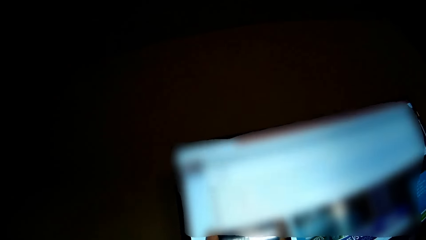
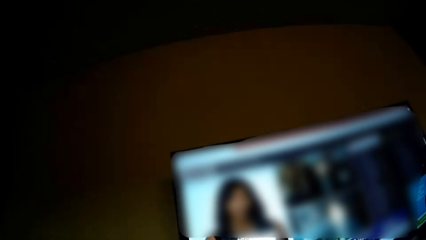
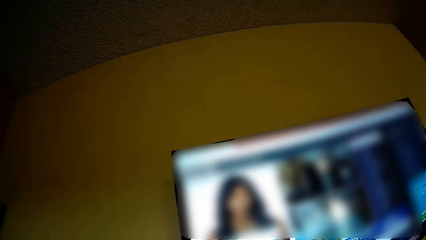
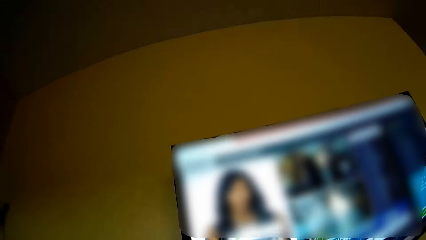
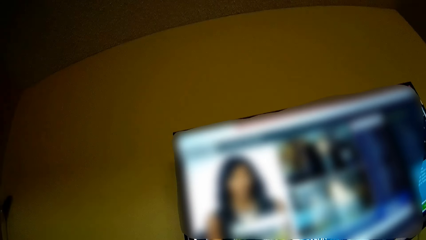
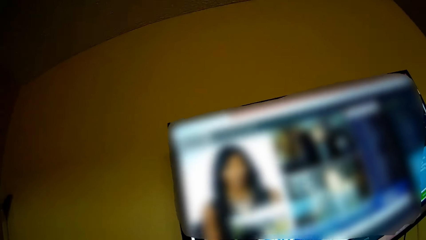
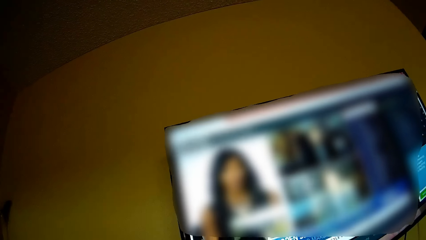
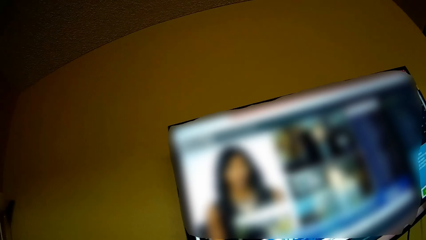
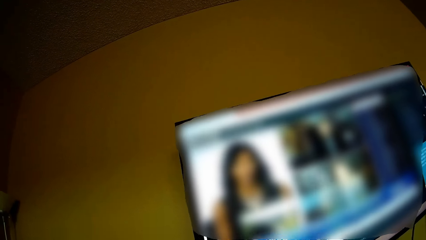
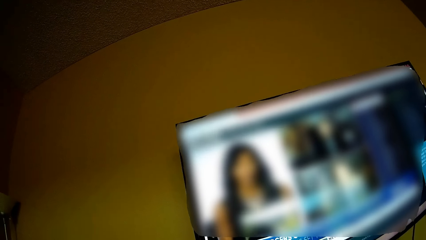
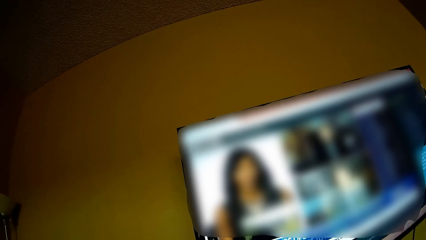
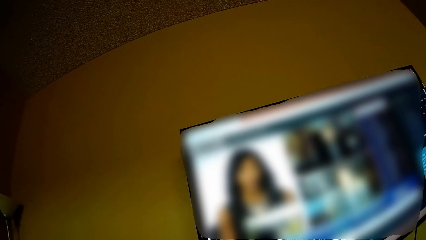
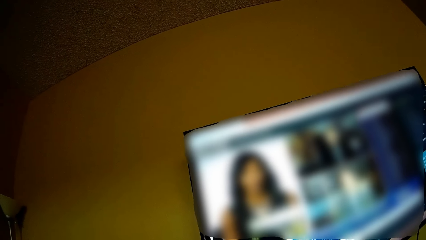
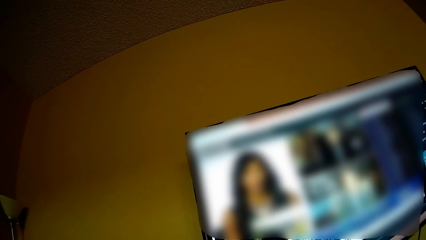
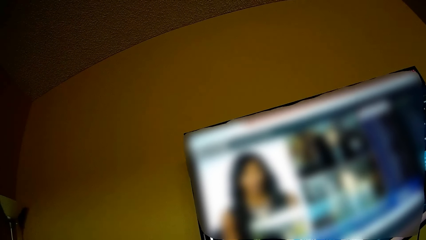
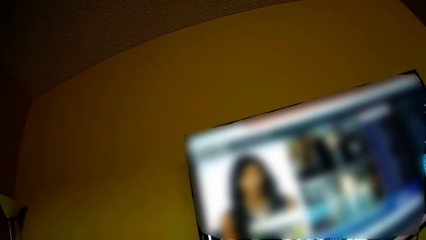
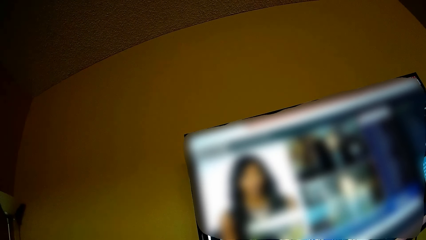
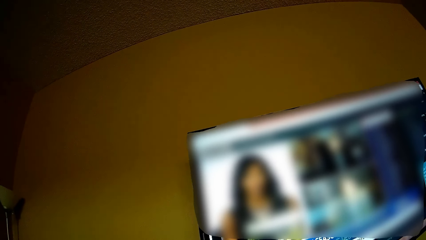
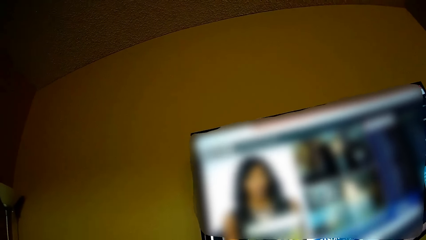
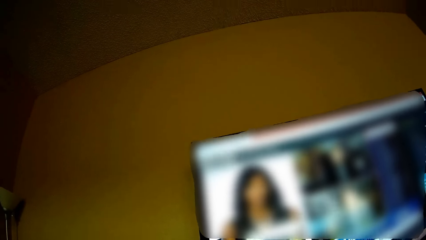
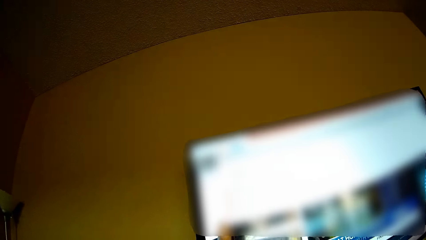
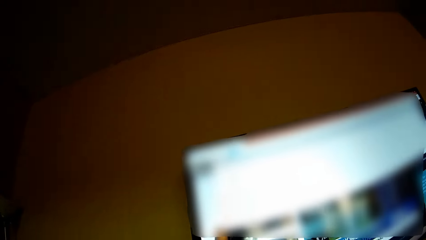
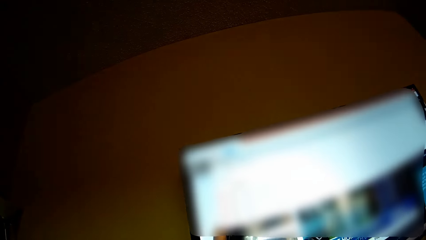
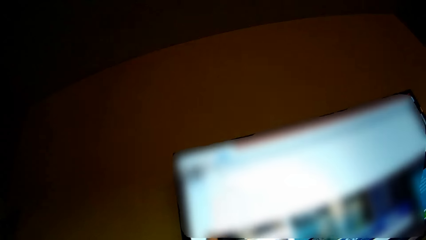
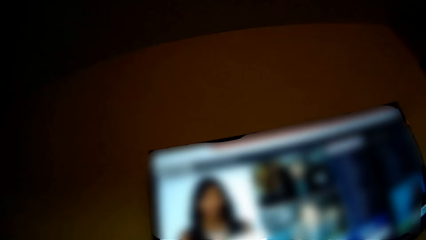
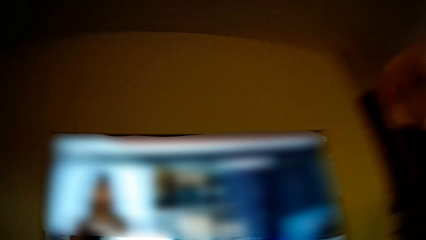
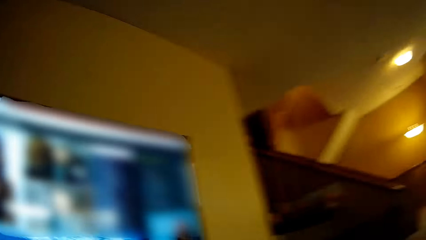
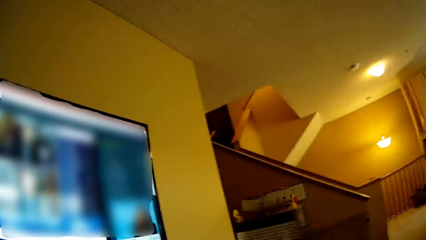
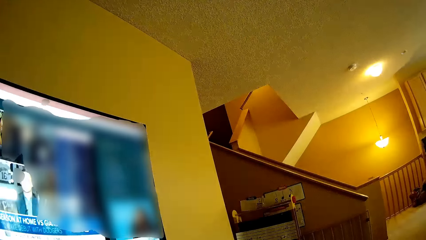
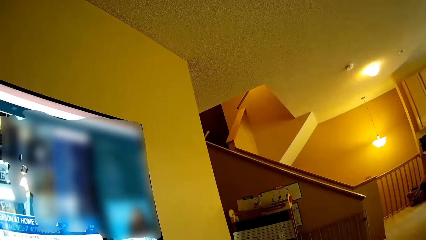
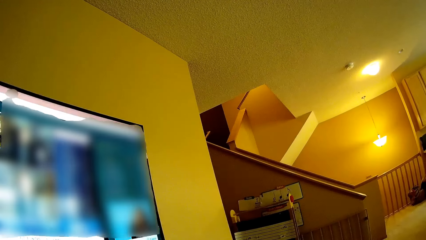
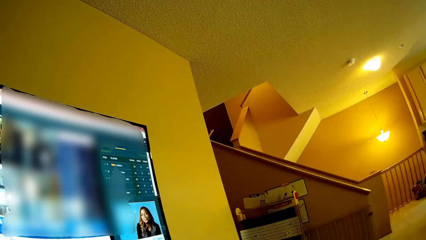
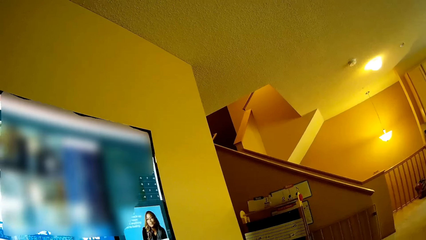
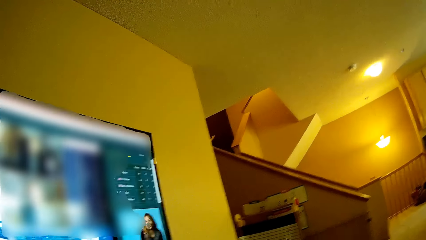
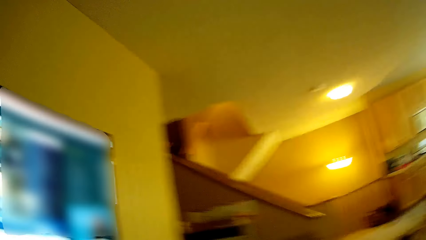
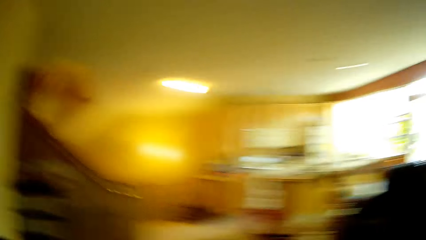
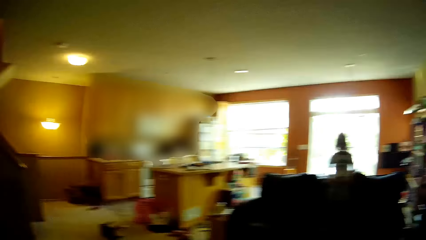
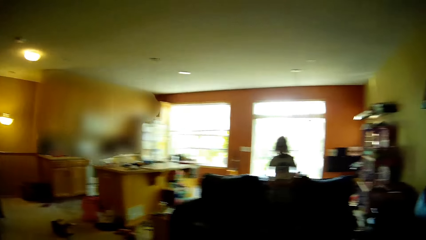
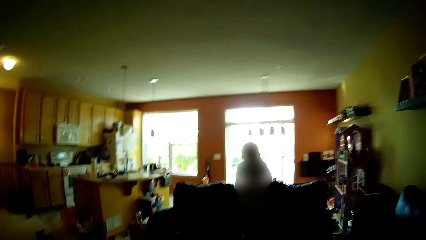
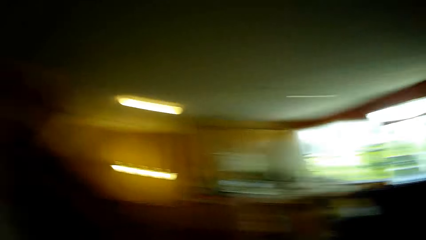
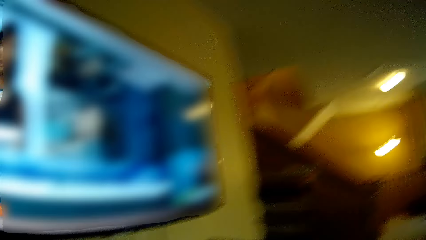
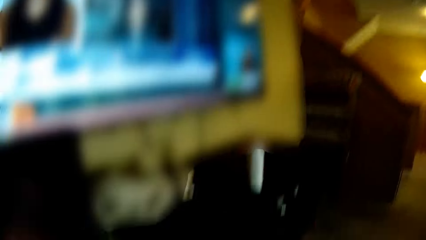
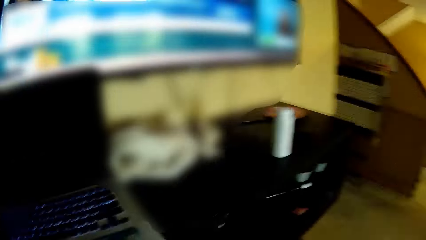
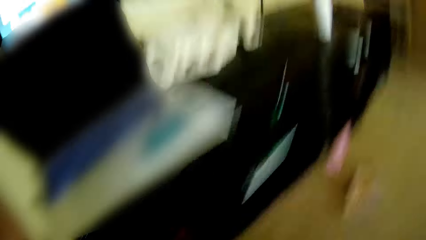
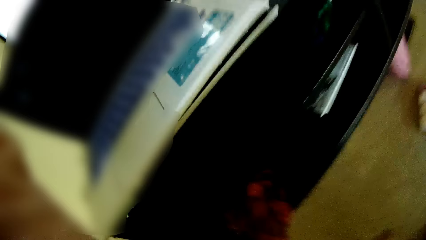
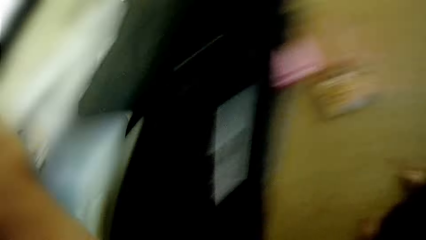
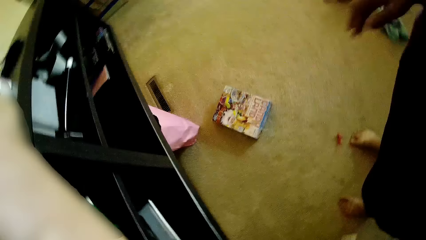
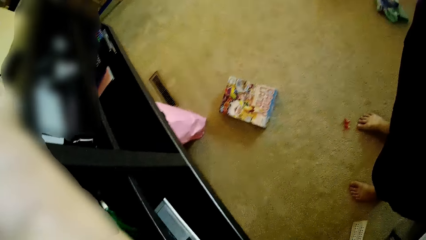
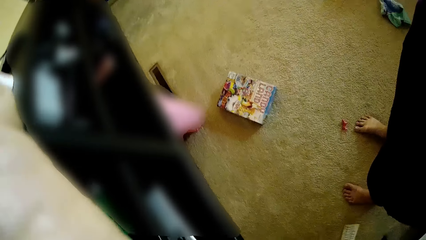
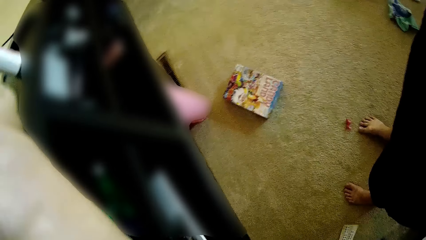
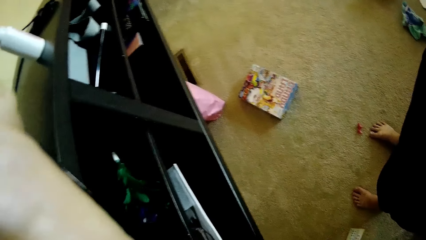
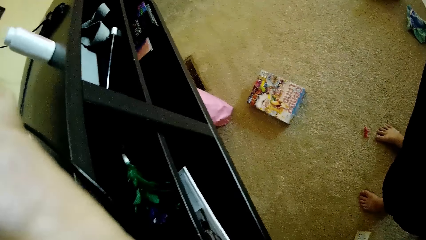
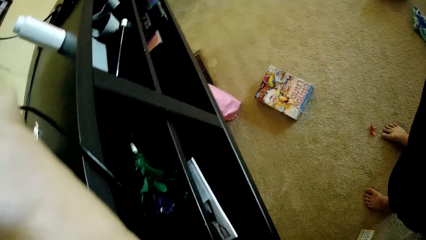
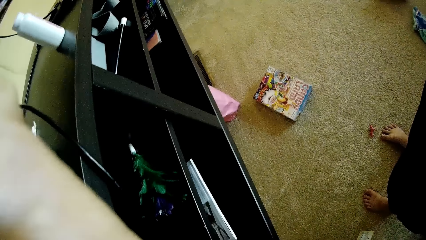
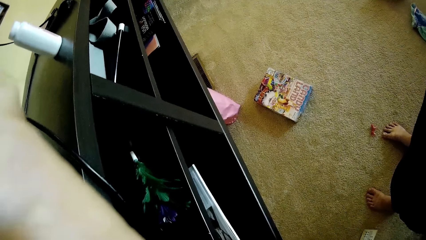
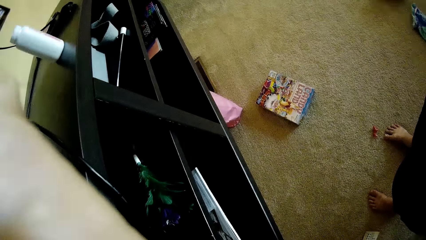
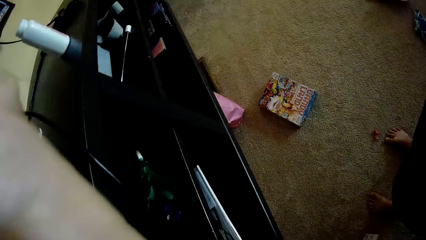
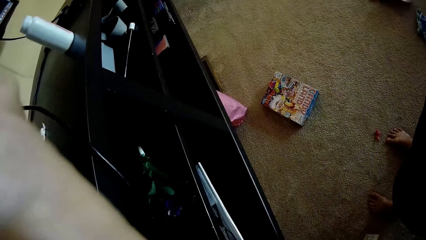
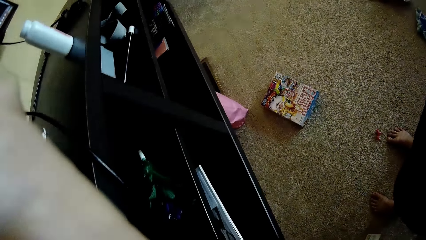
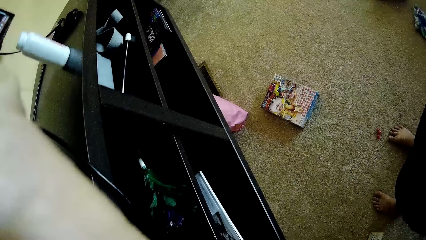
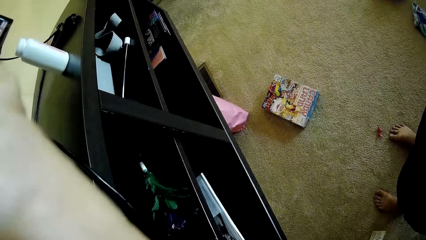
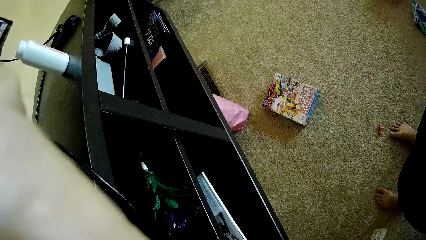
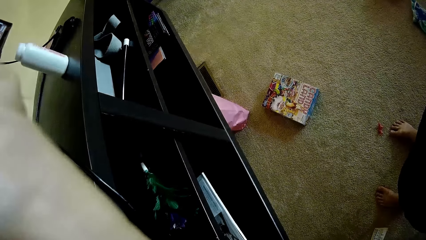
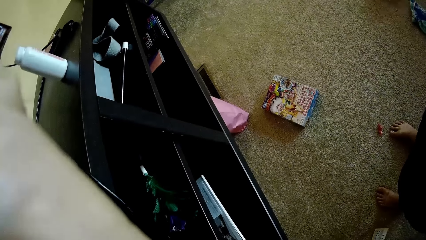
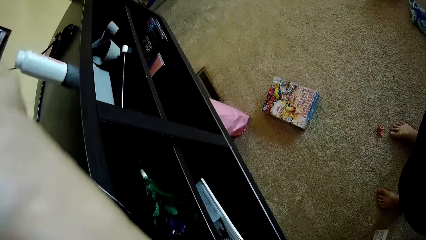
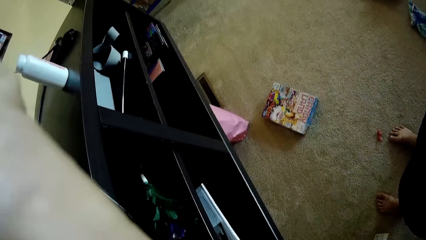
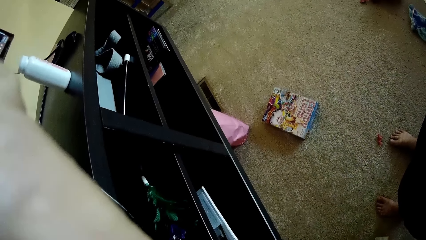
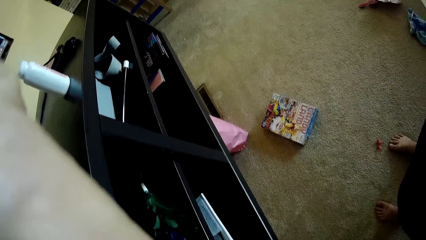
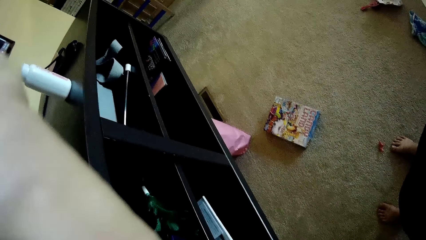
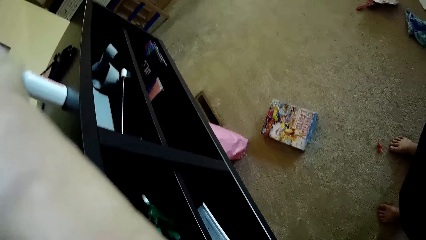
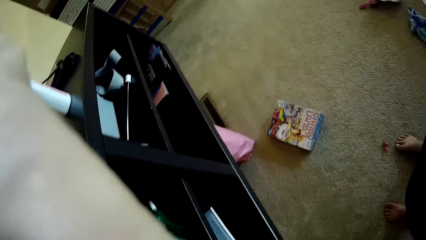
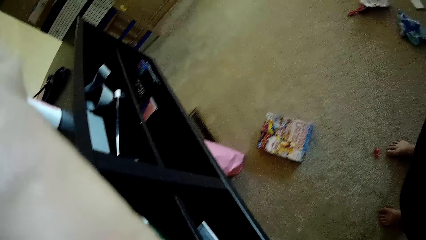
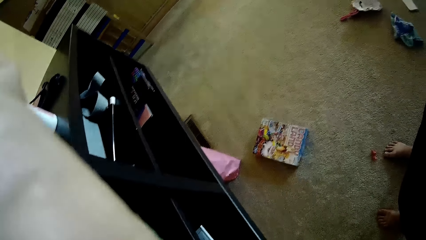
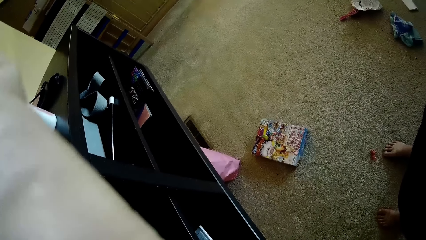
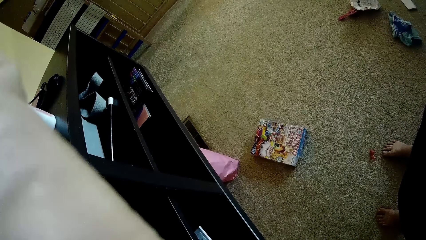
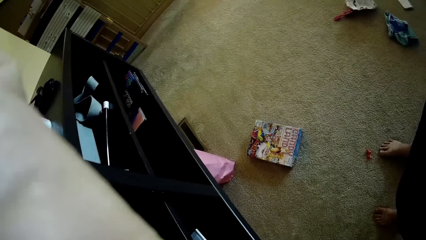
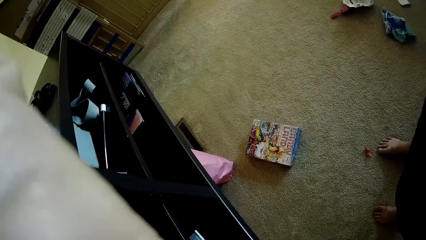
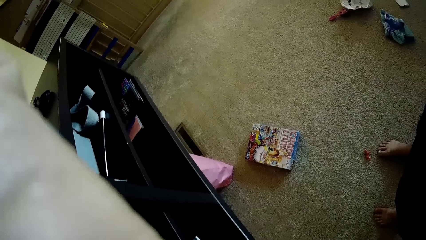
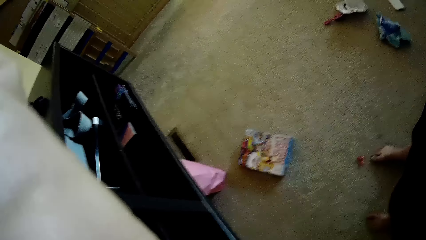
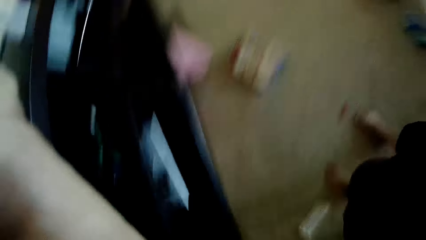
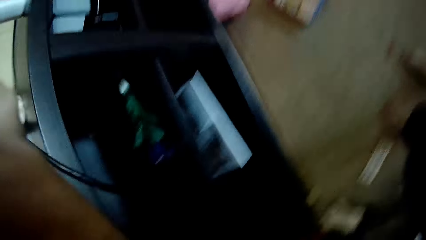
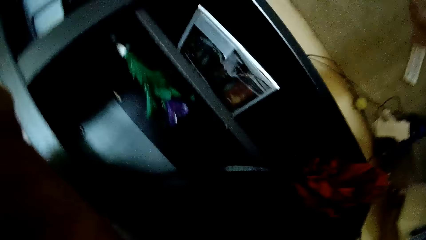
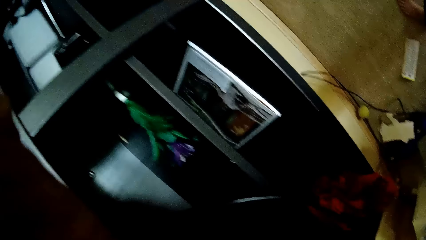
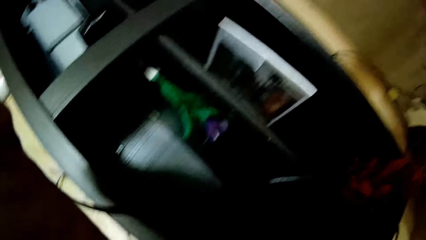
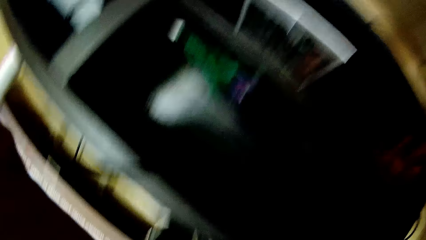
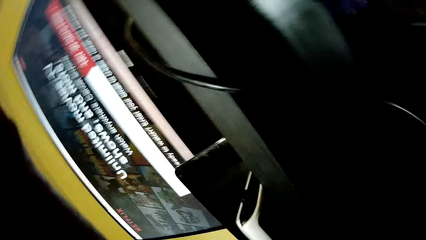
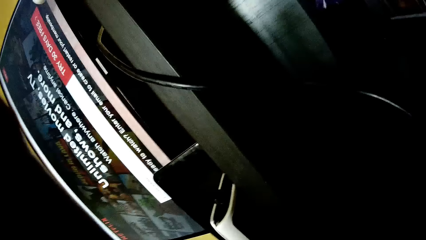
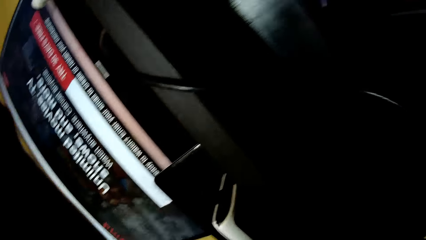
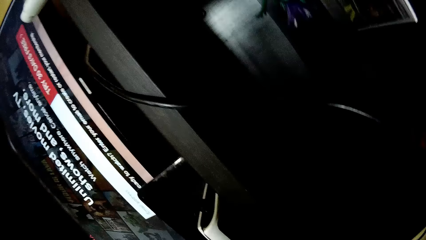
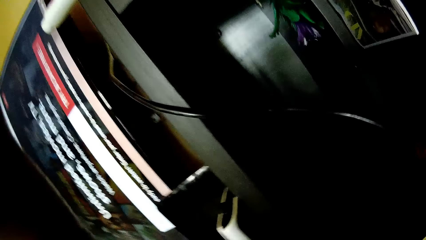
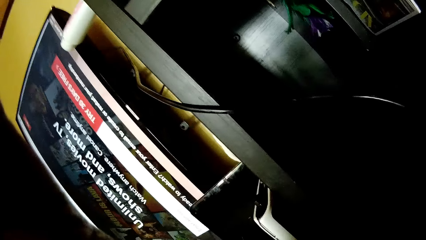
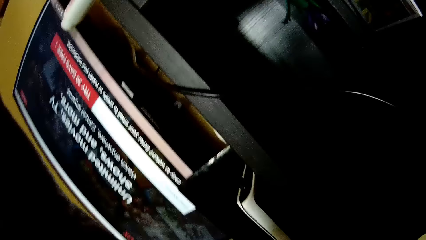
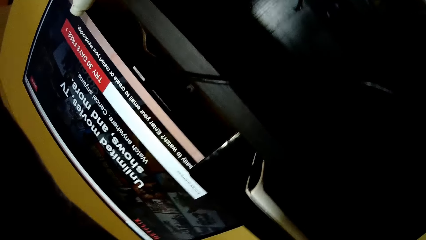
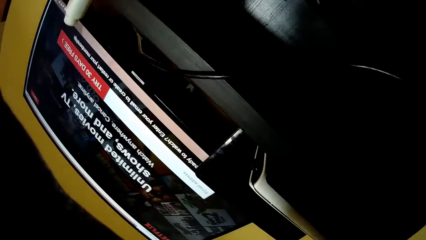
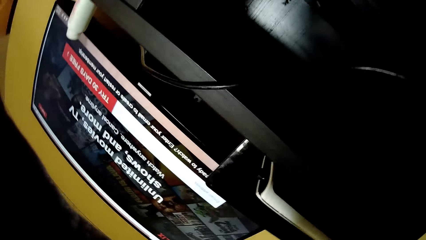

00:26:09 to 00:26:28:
The camera wearer walks in the room. They look at the girl on the sofa. They operate the television.
